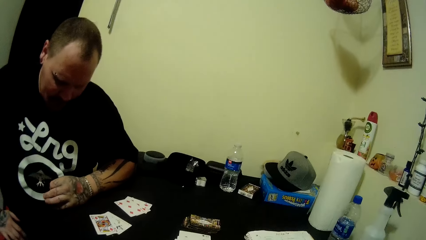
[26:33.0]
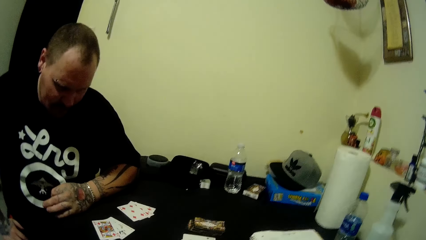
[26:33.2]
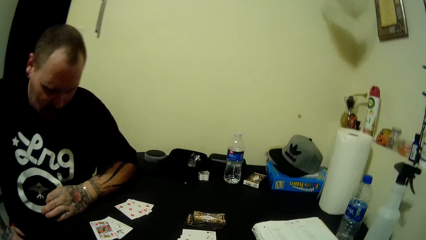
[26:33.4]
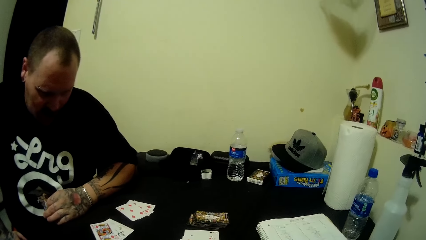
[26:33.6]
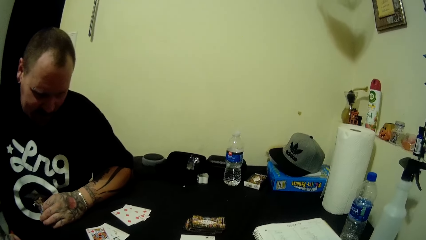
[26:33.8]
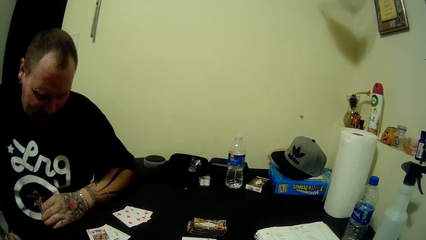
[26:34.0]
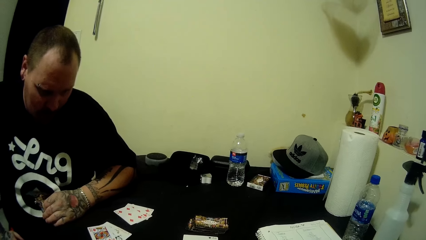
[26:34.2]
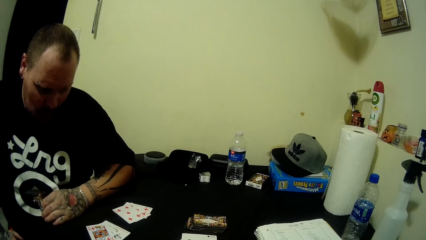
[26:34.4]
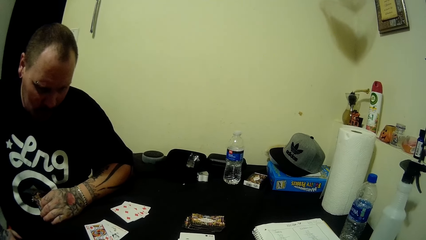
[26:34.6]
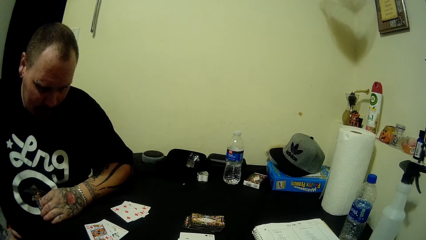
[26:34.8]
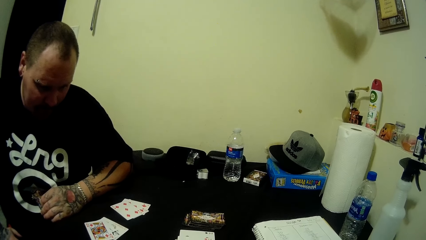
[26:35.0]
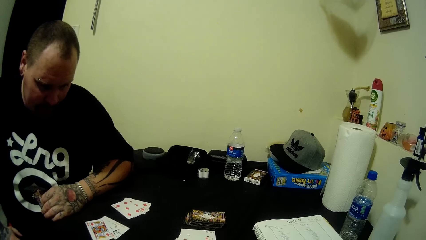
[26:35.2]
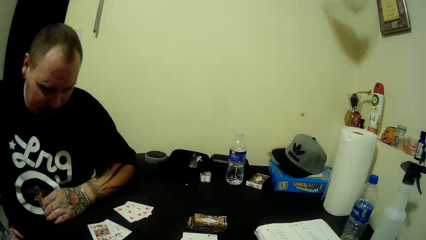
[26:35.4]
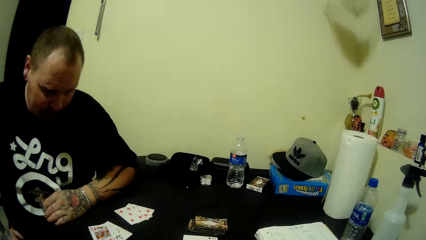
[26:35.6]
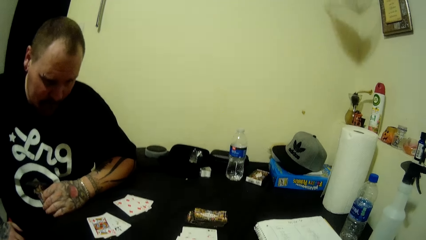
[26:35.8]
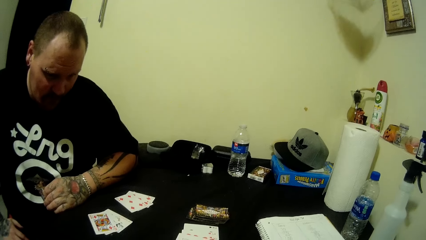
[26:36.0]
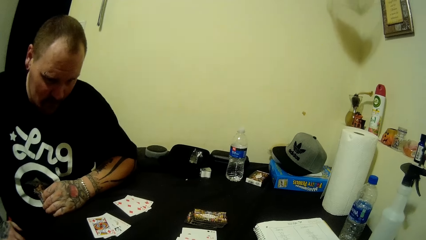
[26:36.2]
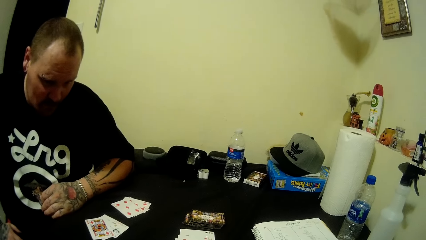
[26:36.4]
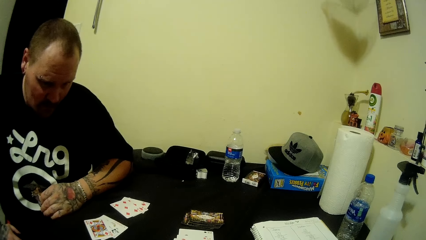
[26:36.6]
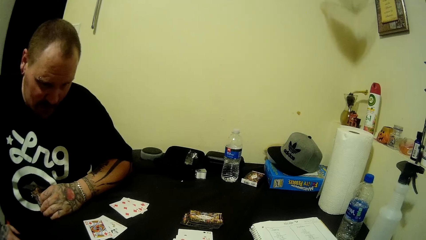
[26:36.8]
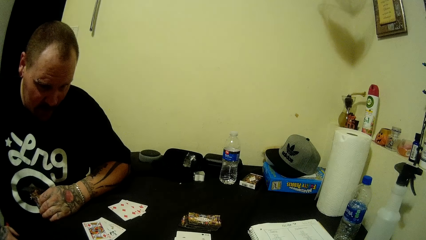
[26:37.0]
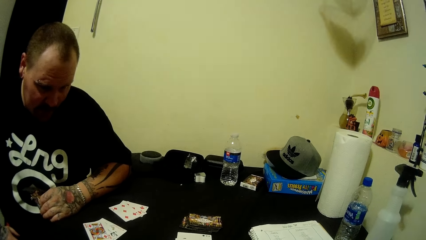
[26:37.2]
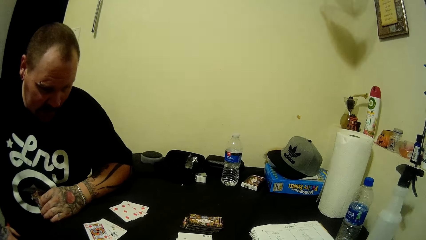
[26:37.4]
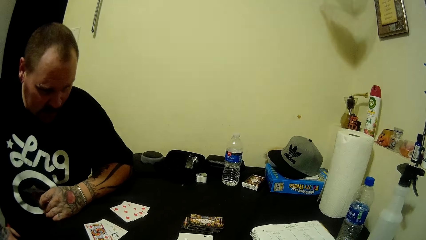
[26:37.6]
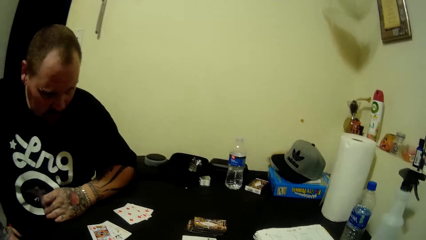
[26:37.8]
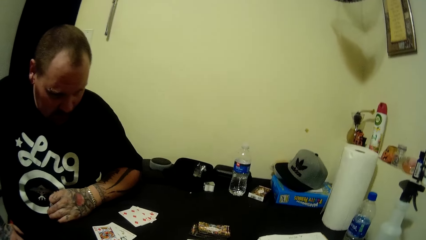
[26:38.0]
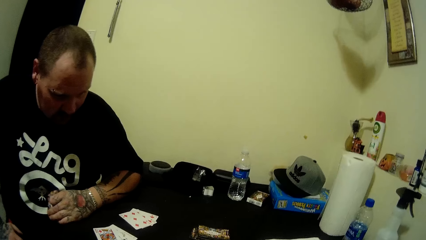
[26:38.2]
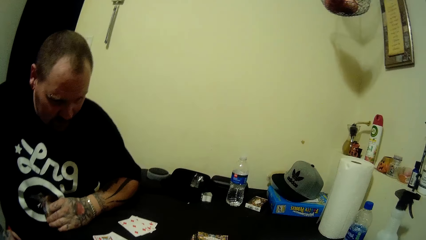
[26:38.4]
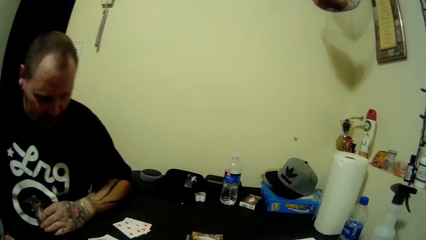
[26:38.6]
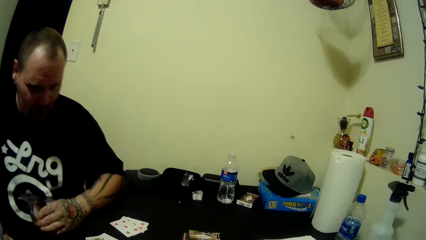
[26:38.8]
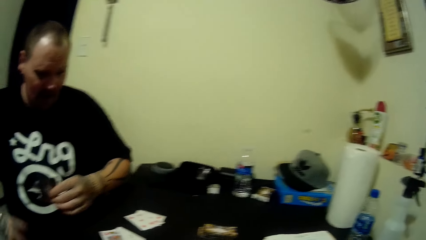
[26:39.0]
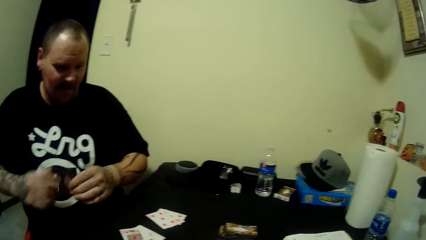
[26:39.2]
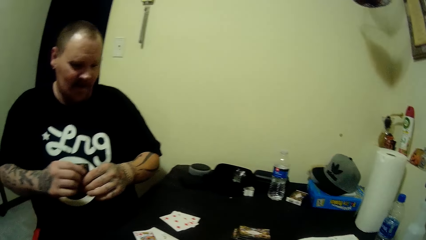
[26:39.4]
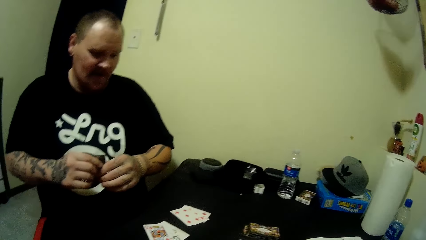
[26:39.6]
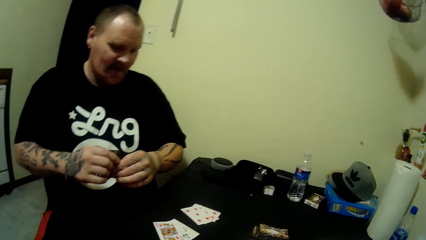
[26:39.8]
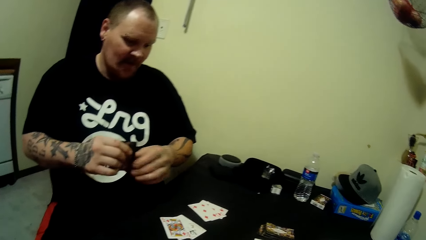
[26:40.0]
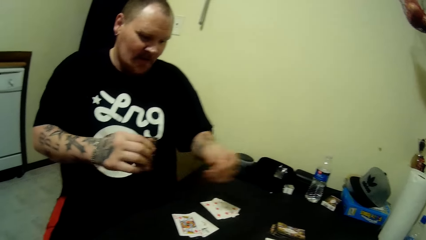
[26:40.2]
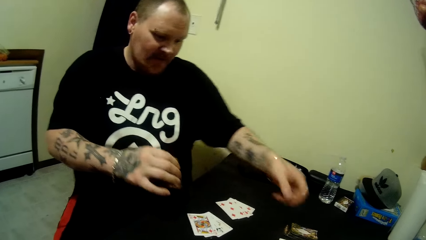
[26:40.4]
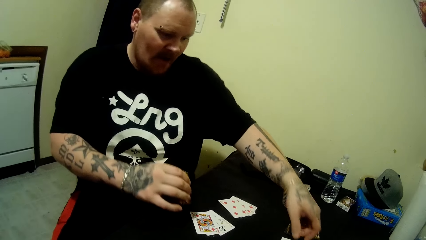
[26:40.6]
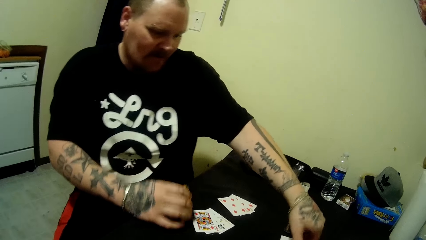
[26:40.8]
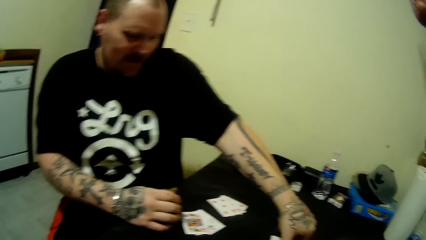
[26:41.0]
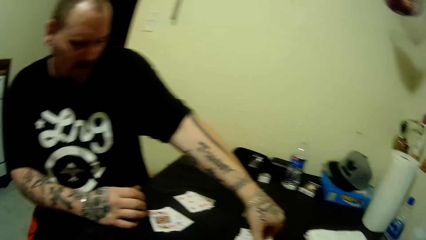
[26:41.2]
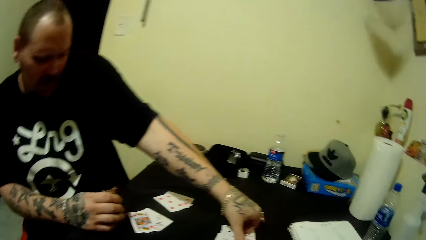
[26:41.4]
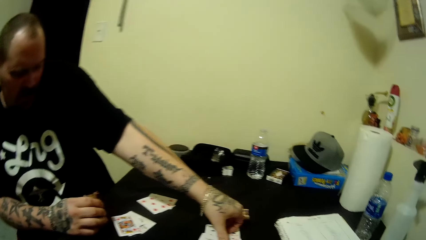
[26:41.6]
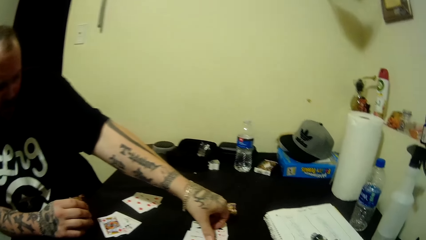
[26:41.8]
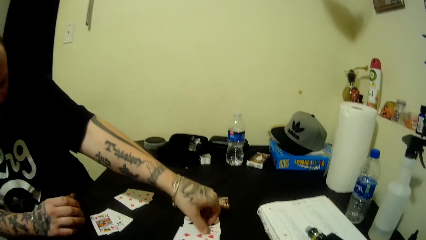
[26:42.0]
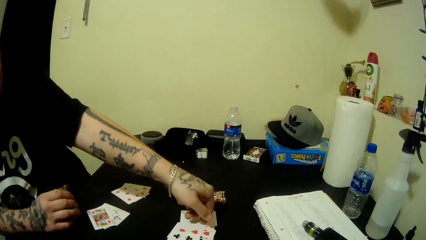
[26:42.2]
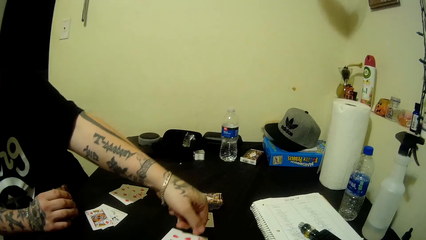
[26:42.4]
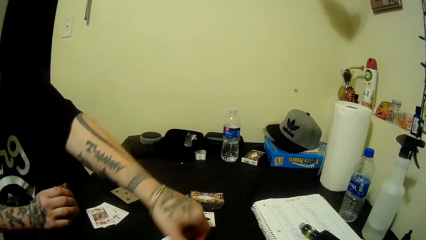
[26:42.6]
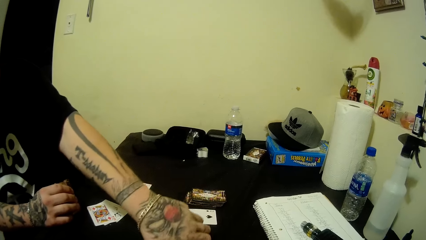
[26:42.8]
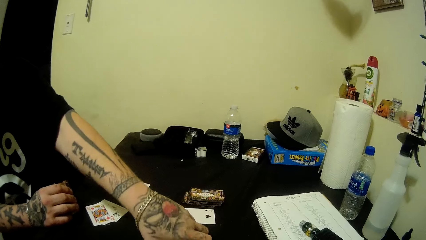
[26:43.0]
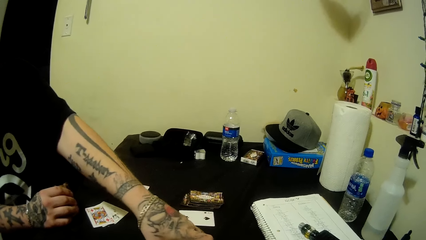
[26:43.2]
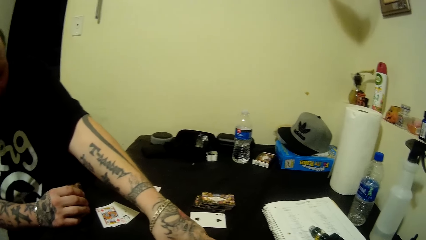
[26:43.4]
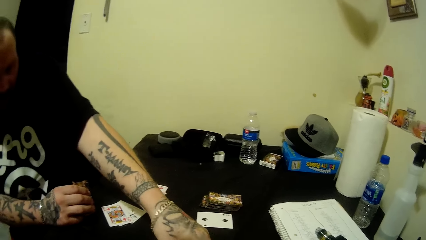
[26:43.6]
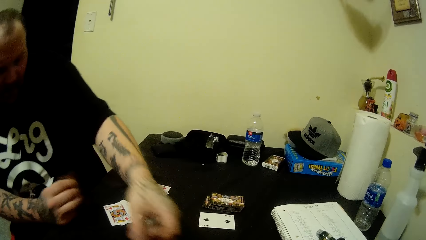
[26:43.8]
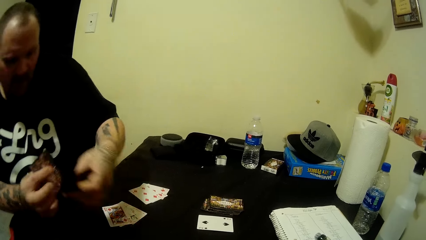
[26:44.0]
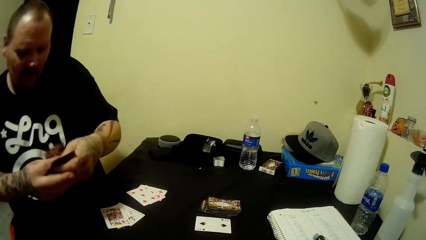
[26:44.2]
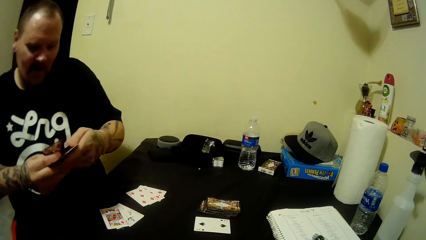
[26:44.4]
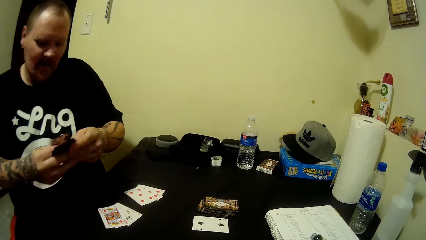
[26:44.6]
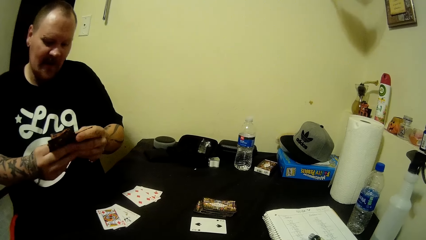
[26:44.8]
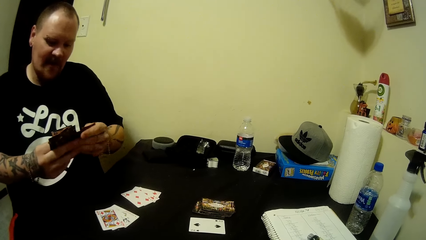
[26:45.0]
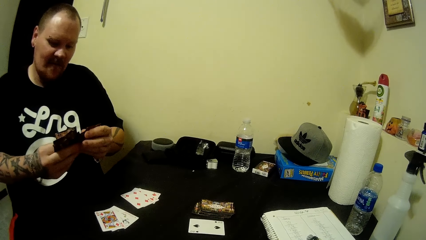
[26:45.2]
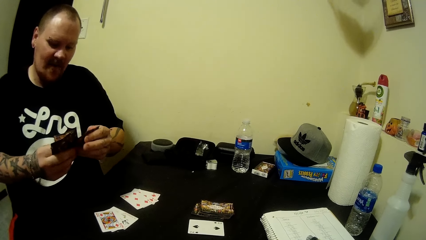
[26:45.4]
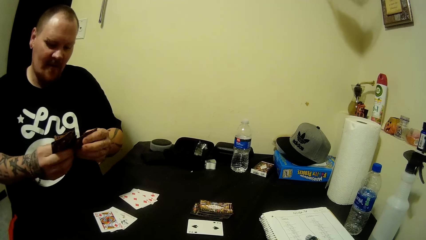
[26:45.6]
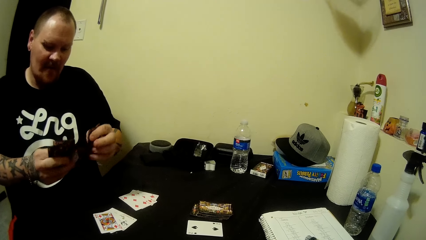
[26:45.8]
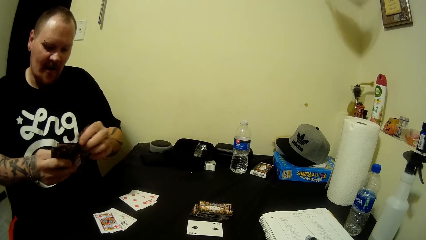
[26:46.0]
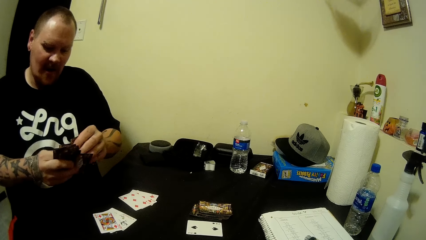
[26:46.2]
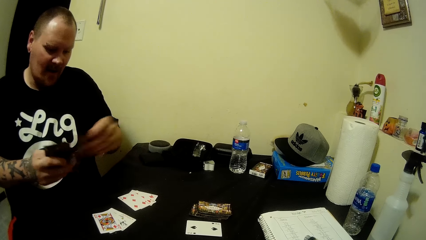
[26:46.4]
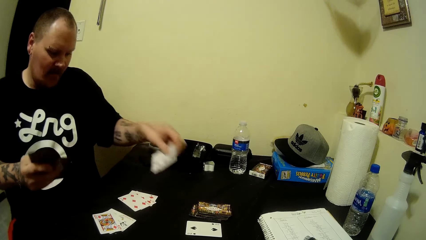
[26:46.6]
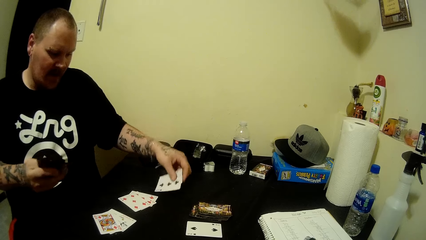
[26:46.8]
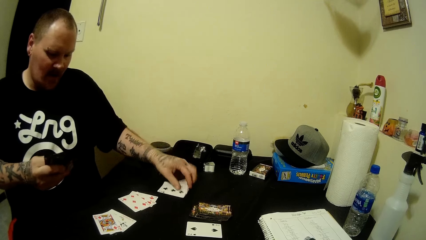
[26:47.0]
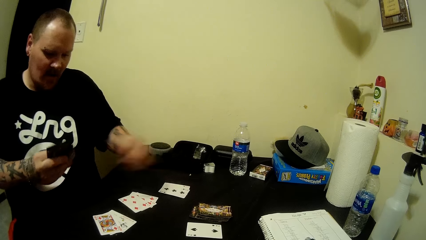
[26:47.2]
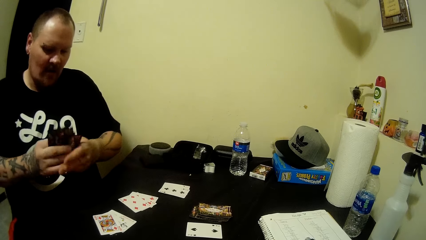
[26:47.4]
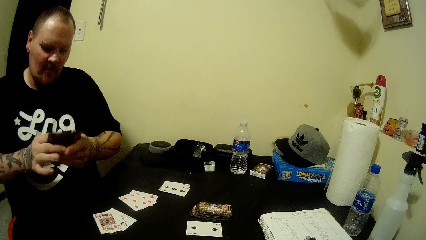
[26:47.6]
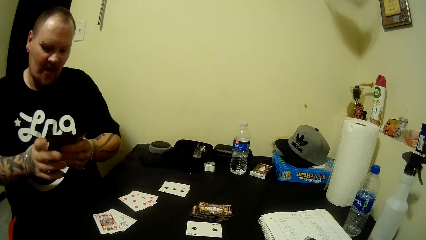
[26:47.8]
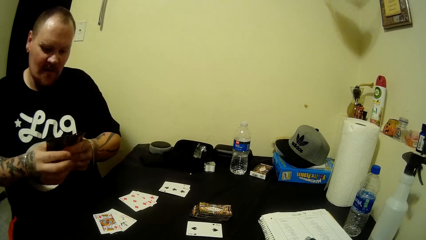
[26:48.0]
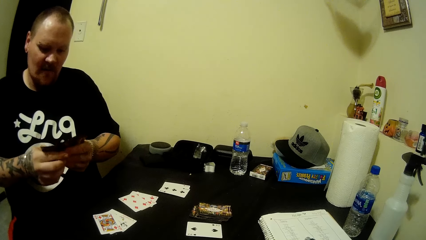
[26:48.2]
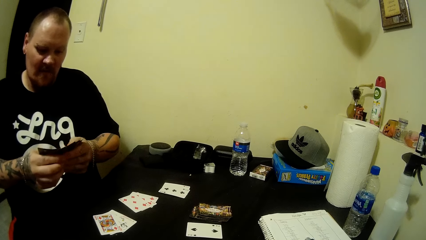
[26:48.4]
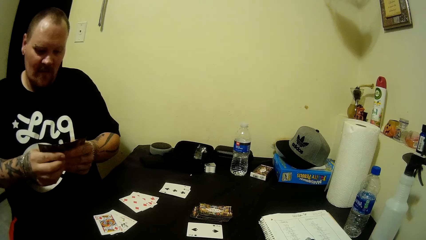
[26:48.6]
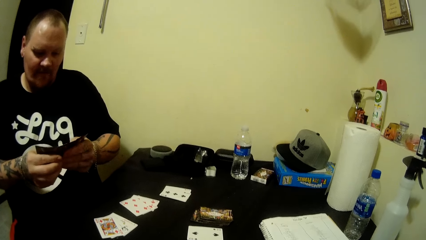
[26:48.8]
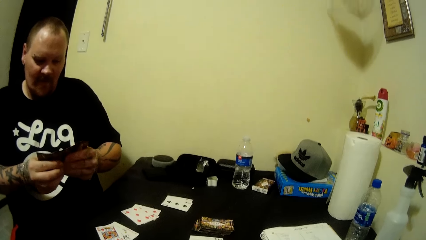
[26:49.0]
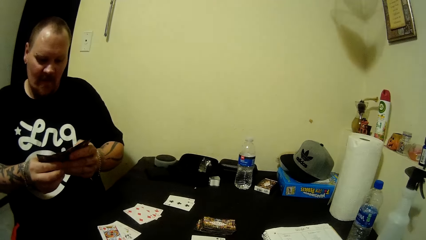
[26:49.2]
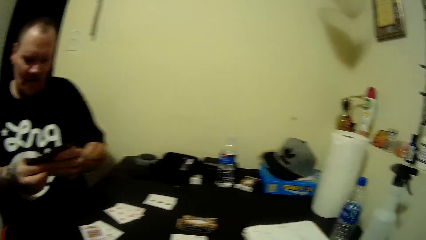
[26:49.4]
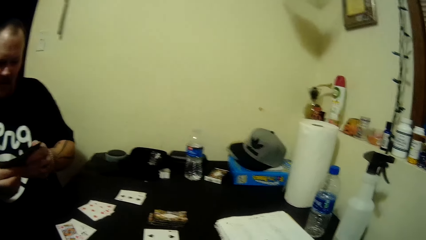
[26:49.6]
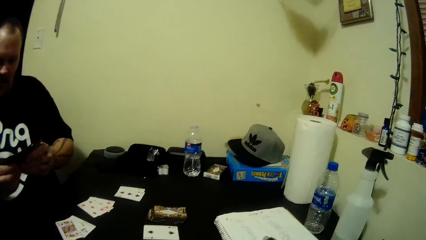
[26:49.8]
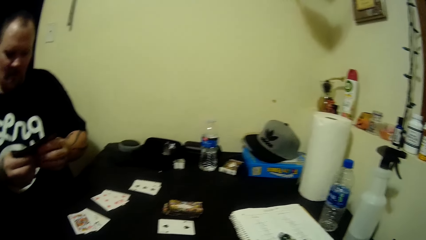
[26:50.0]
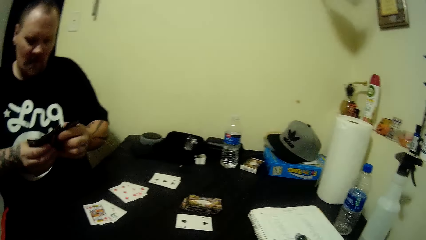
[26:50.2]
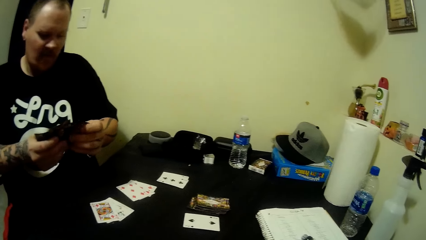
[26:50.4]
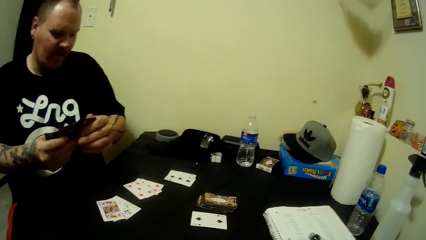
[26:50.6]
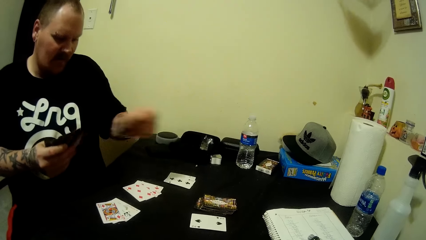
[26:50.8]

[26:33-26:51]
The camera wearer aligns the cards. A man stares at the cards. He picks the card. He aligns the cards. He drops the cards. He aligns the cards.
